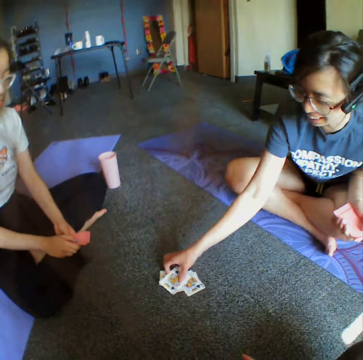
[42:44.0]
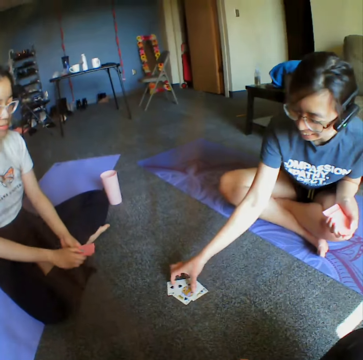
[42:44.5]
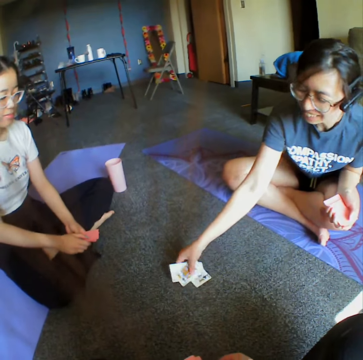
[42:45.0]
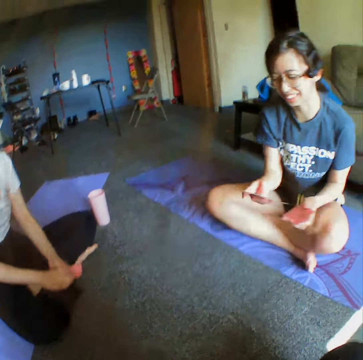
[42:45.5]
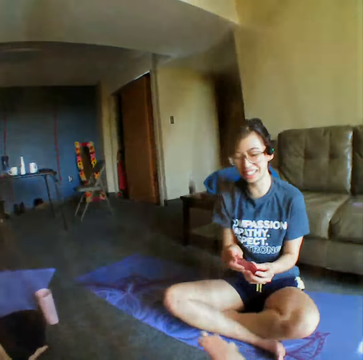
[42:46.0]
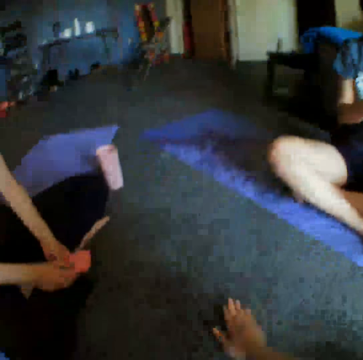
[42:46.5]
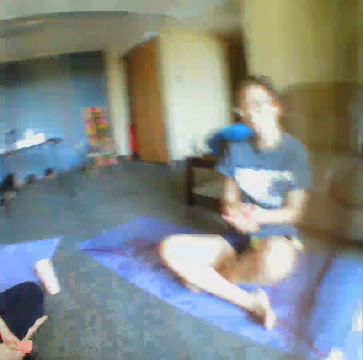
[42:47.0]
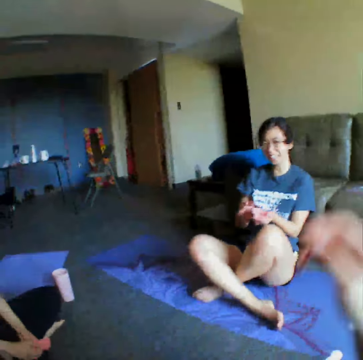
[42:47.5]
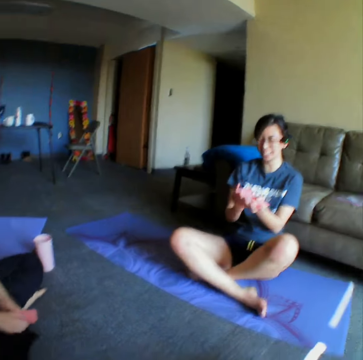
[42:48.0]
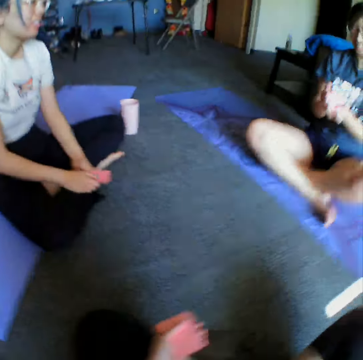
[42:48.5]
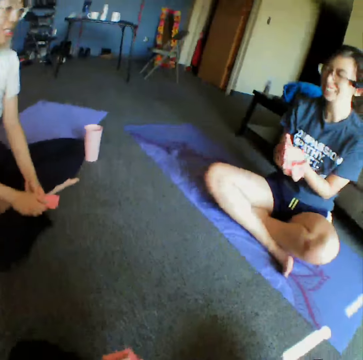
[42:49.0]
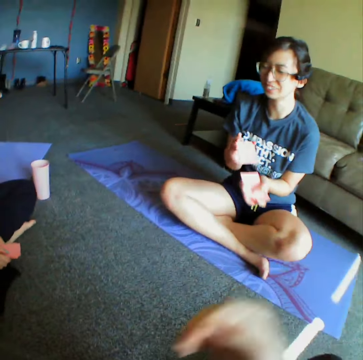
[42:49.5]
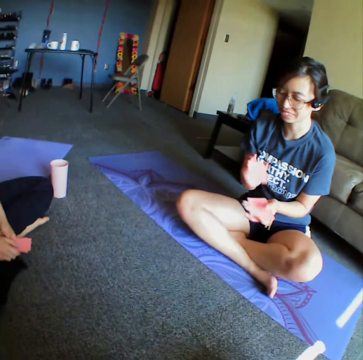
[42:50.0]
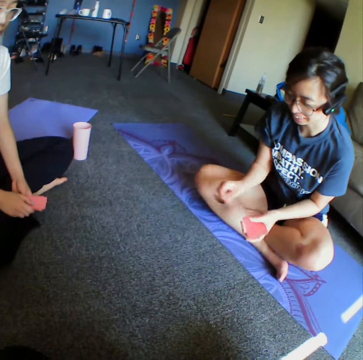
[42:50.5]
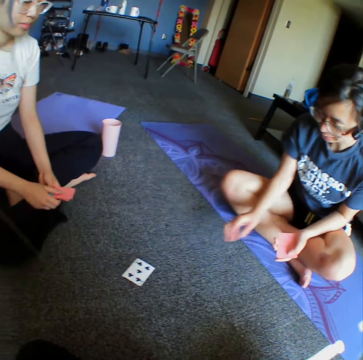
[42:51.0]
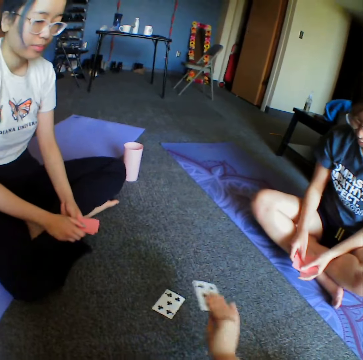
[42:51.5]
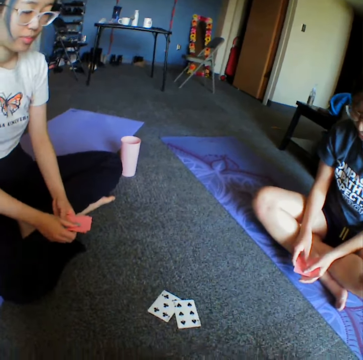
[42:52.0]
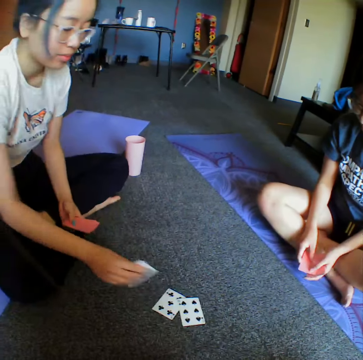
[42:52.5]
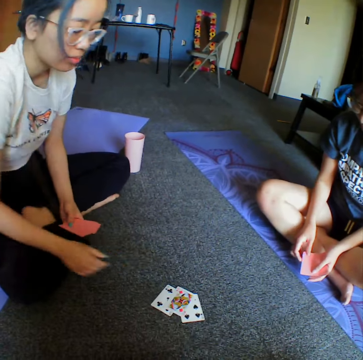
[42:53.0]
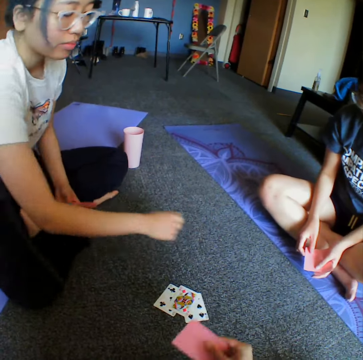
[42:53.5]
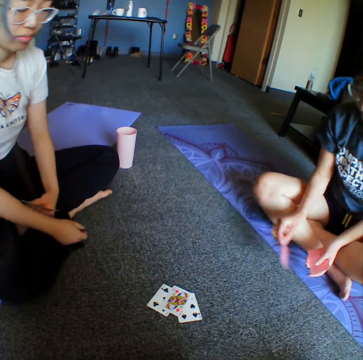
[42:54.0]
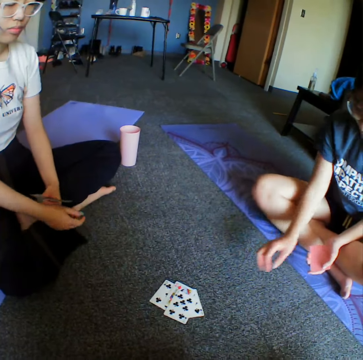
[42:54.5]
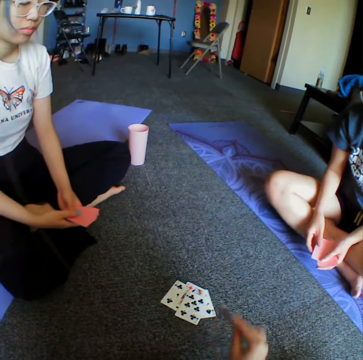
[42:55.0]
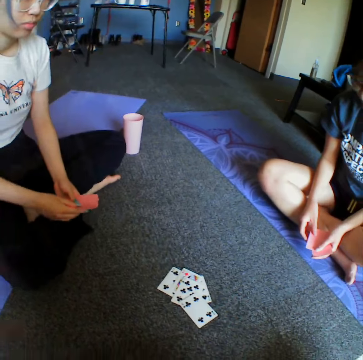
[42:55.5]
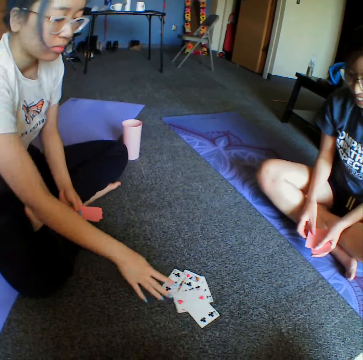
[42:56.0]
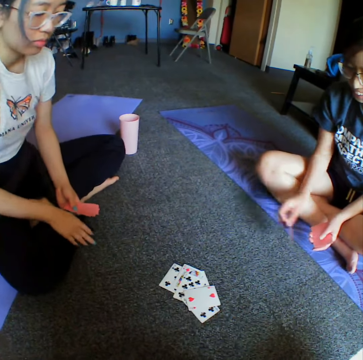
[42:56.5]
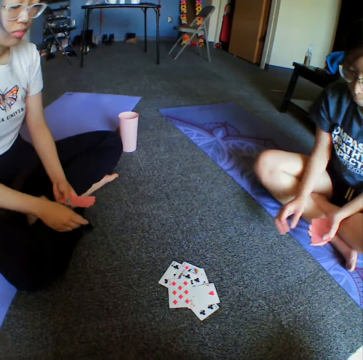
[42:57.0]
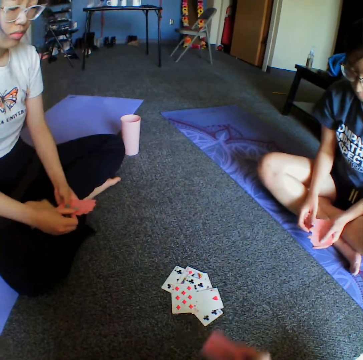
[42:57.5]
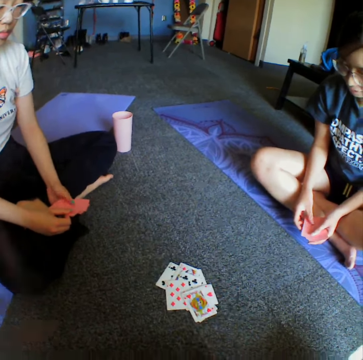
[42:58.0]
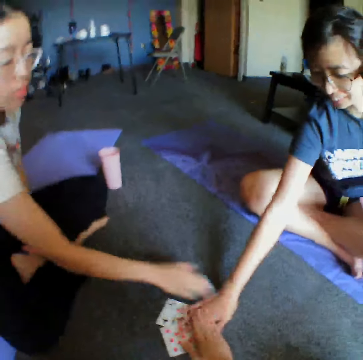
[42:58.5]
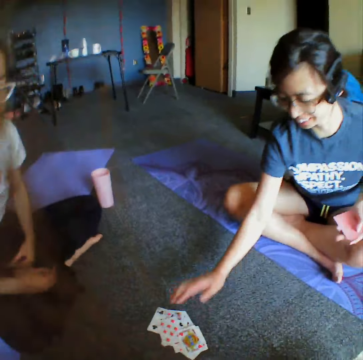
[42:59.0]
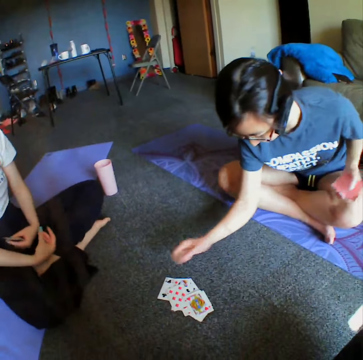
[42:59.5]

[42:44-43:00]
A woman collects all the cards on the floor, reshuffles the cards on the hands, and throws the card on the floor. The camera wearer throws the card on the floor. Another woman throws the card on the floor. The first woman throws the card on the floor. The camera wearer throws the card on the floor. The other woman throws the card on the floor. The first woman throws the card on the floor. The camera wearer throws the card on the floor. The first woman taps the card on the floor. The other woman taps the cards on the floor. The camera wearer taps the cards on the floor. The first woman collects all the cards on the floor.

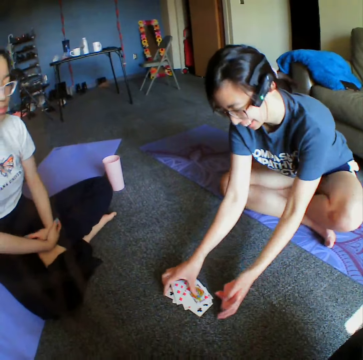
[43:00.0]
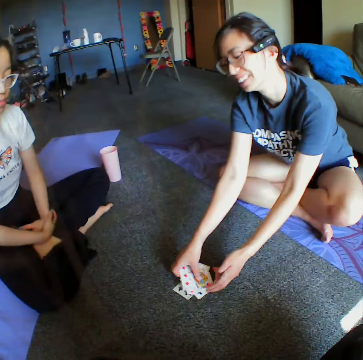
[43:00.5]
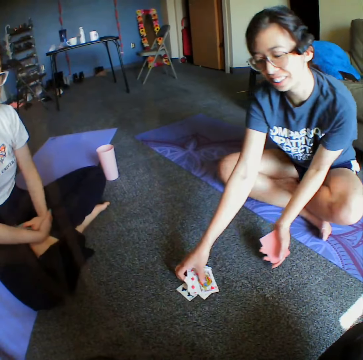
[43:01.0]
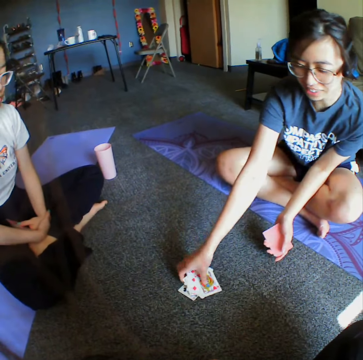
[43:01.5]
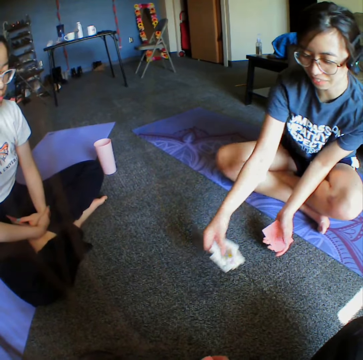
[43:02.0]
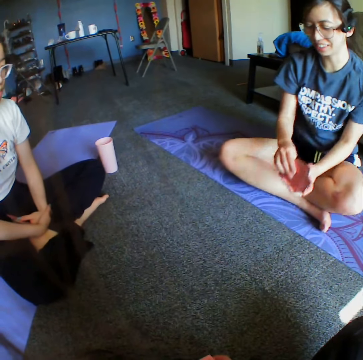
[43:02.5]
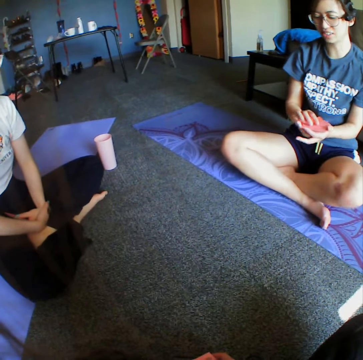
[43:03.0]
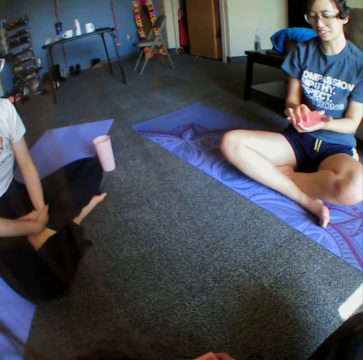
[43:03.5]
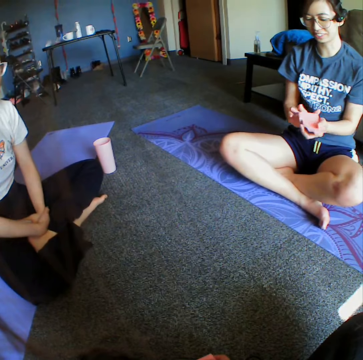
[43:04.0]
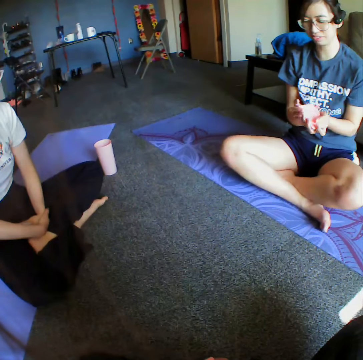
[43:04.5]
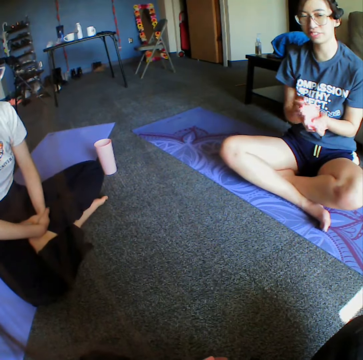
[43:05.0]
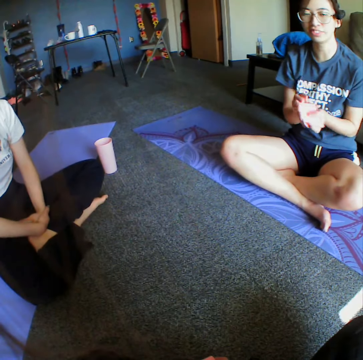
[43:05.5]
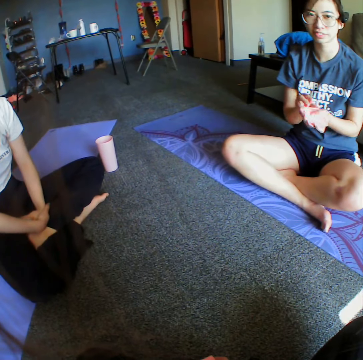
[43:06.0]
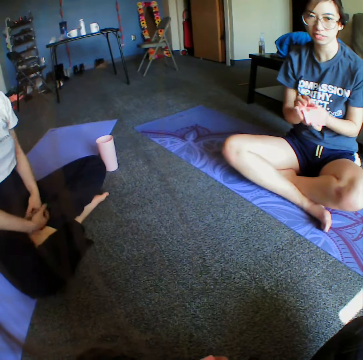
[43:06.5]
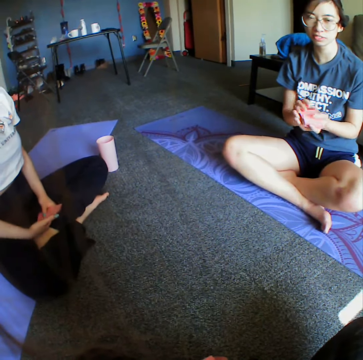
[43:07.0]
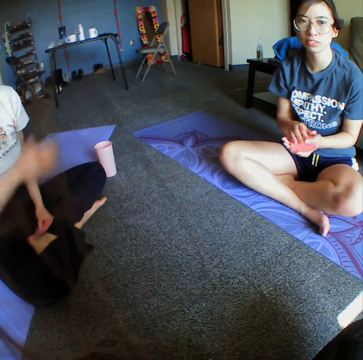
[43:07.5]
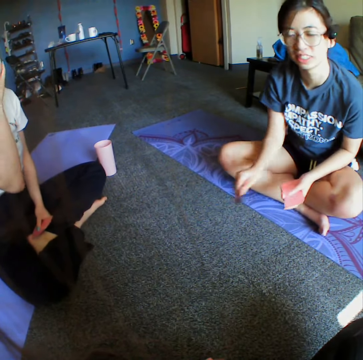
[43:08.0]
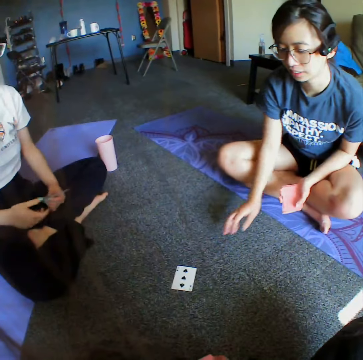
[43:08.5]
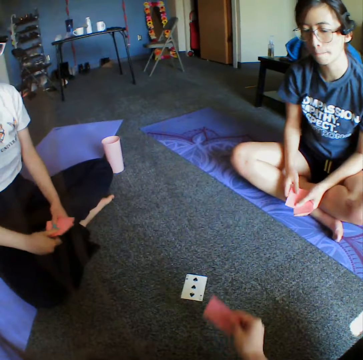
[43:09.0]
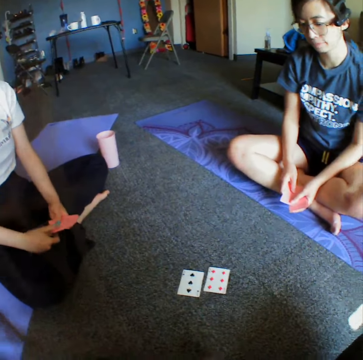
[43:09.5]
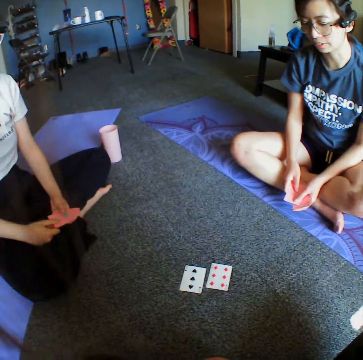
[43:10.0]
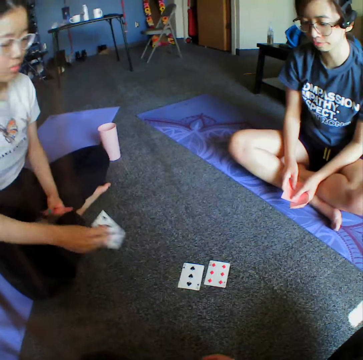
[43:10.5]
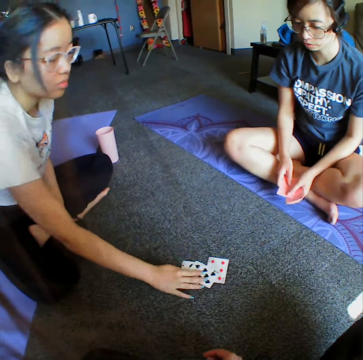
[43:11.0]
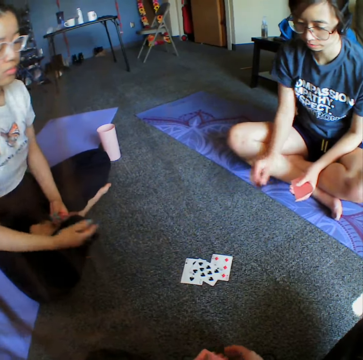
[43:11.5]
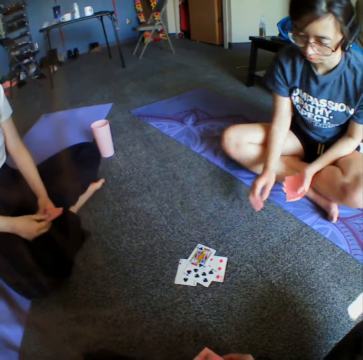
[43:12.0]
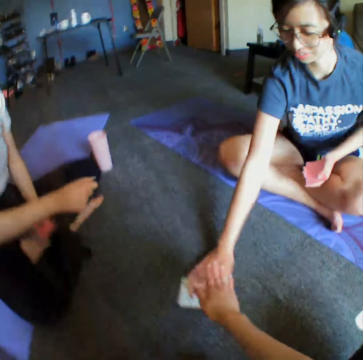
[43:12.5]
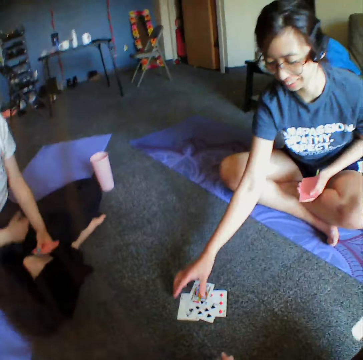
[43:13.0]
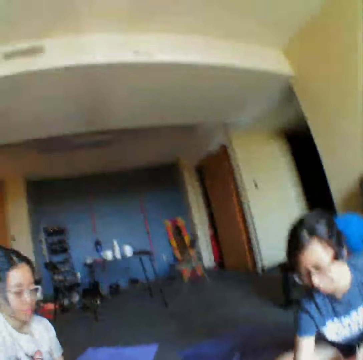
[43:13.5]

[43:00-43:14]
A woman picks cards from the floor, reshuffles the cards on the hands, and throws the card on the floor. The camera wearer throws the card on the floor. Another woman throws the card on the floor. The first woman throws the card on the floor and touches the cards on the floor.

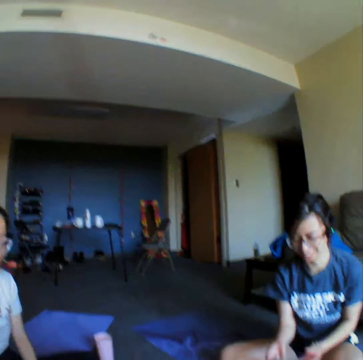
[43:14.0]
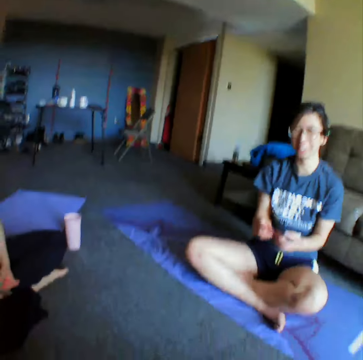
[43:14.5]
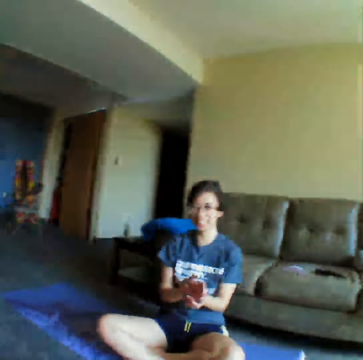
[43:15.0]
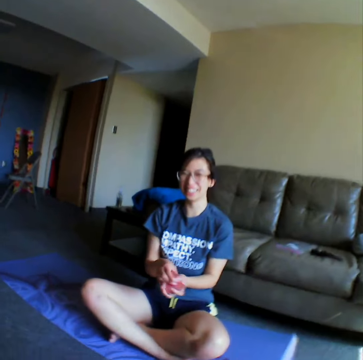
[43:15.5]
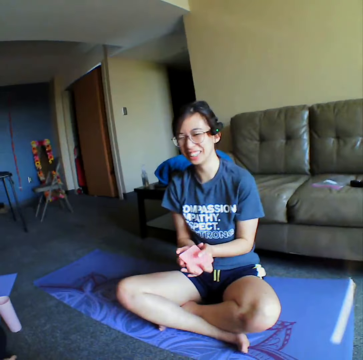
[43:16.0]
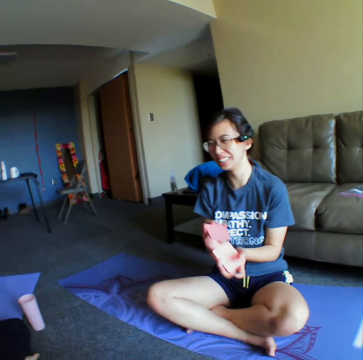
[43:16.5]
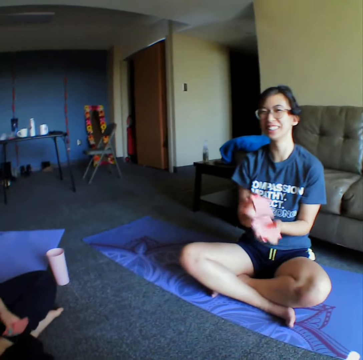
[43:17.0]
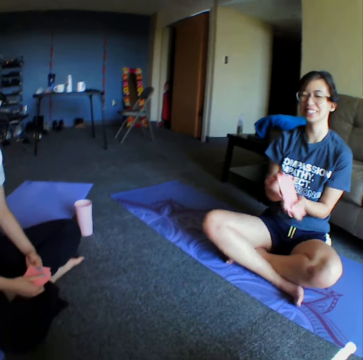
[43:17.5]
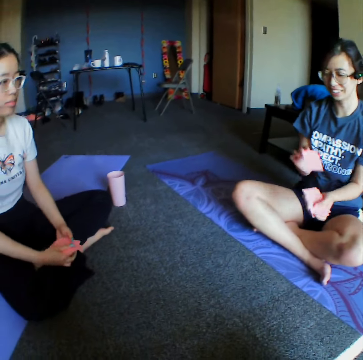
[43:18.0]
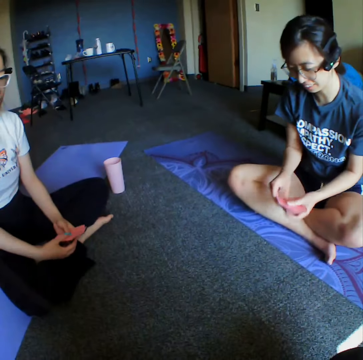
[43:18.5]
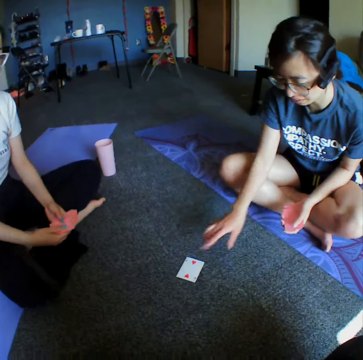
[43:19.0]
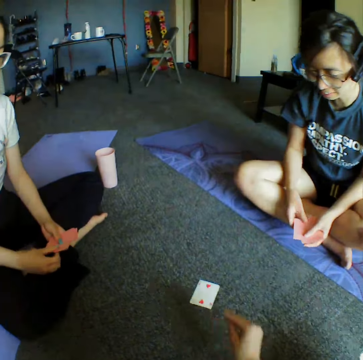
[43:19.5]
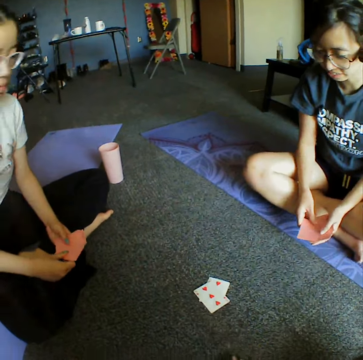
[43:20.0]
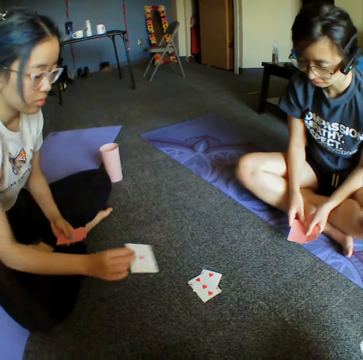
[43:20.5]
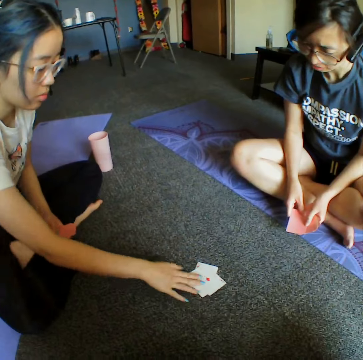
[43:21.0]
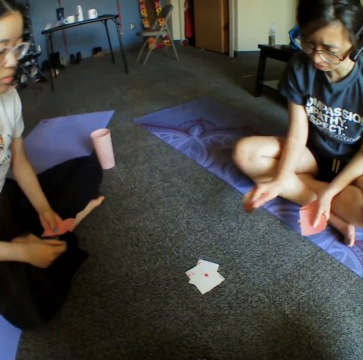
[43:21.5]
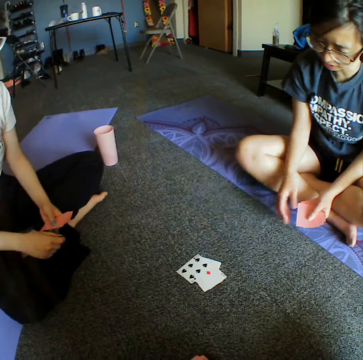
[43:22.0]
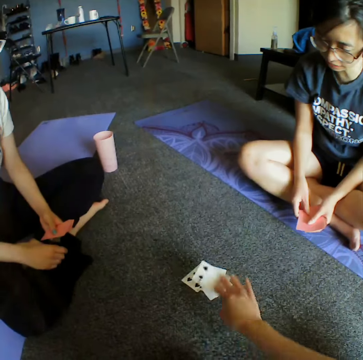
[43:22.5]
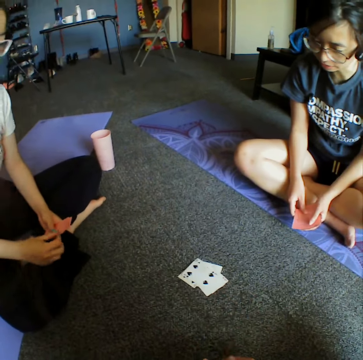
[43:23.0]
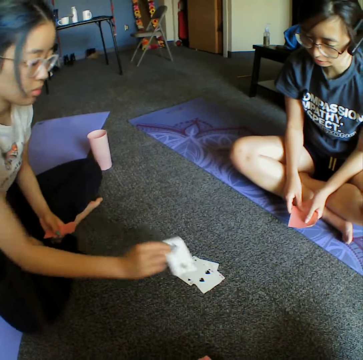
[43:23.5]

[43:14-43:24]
The camera wearer looks around the room. A woman taps the card on the floor, collects all the cards on the floor, reshuffles the cards on the hands, and throws the card on the floor. The camera wearer throws the card on the floor. Another woman throws the card on the floor. The first woman throws the card on the floor. The camera wearer throws the card on the floor.
